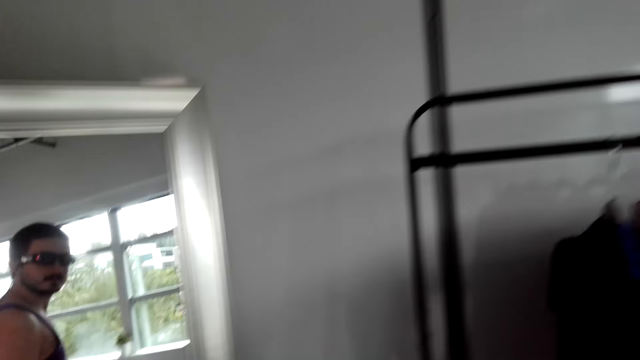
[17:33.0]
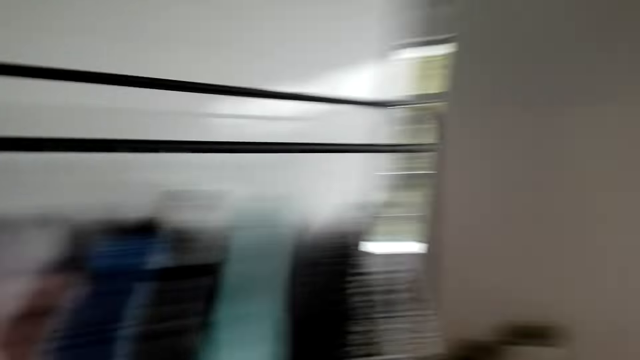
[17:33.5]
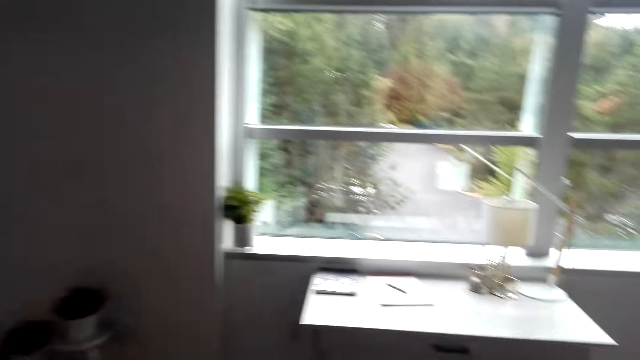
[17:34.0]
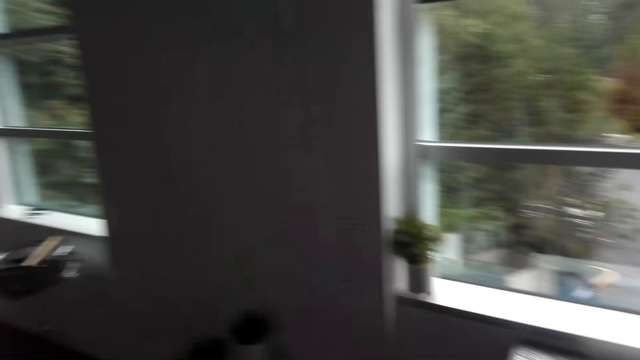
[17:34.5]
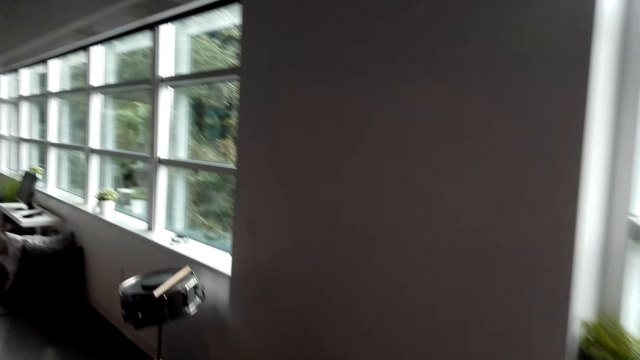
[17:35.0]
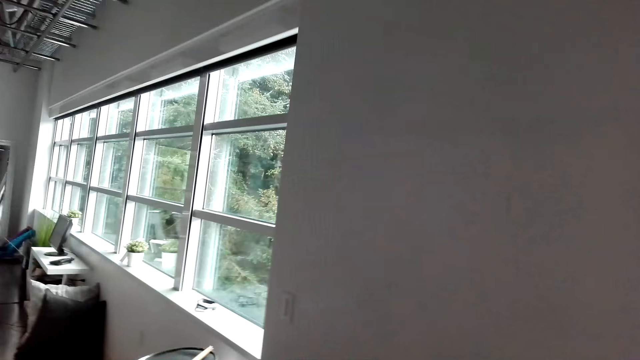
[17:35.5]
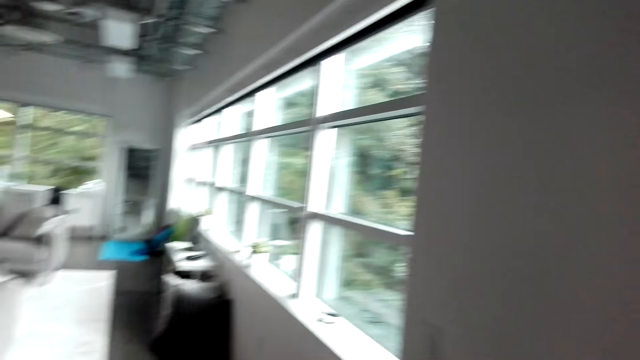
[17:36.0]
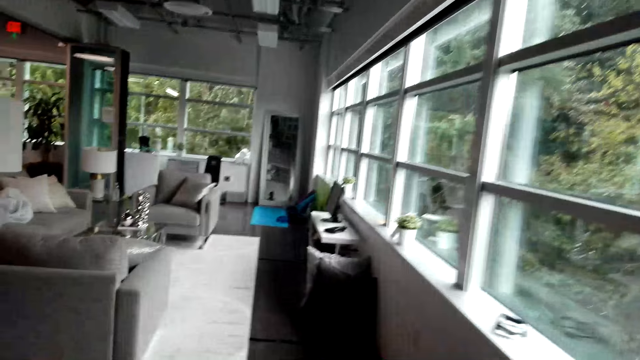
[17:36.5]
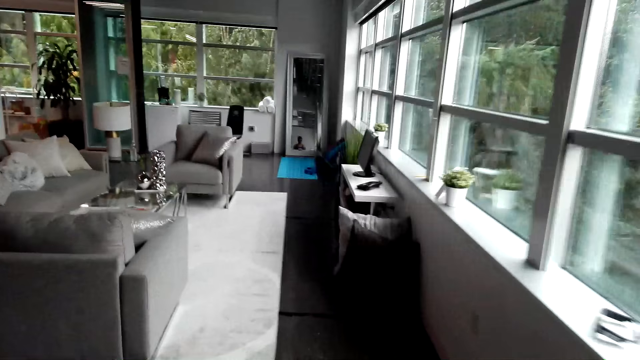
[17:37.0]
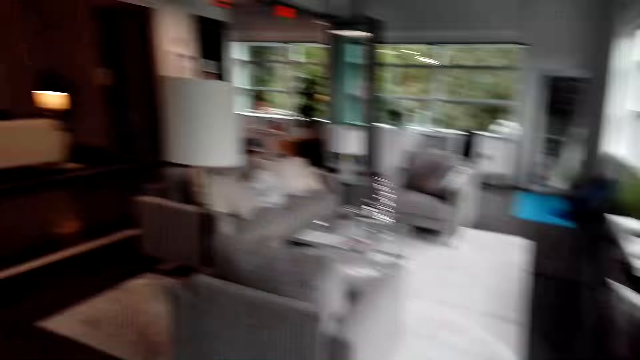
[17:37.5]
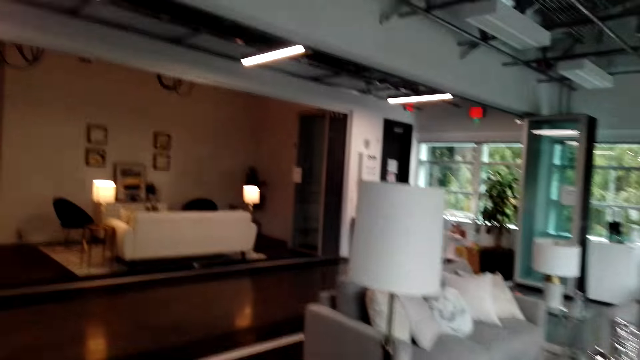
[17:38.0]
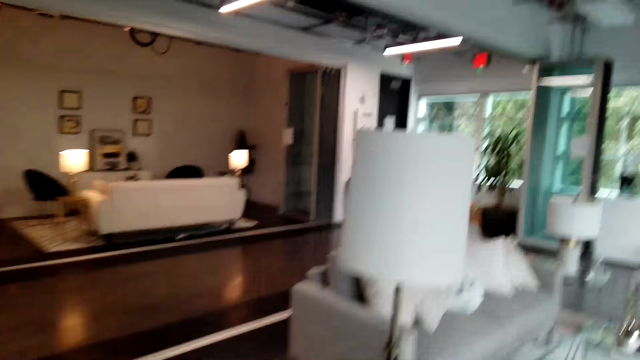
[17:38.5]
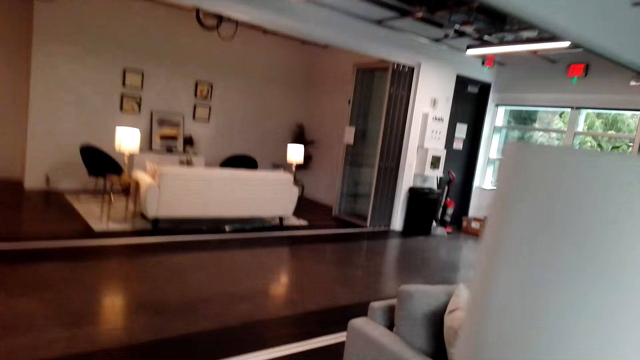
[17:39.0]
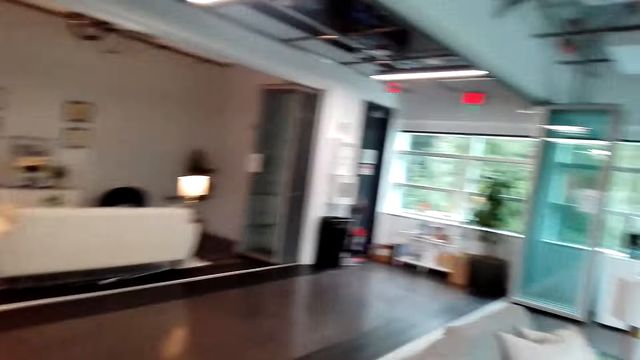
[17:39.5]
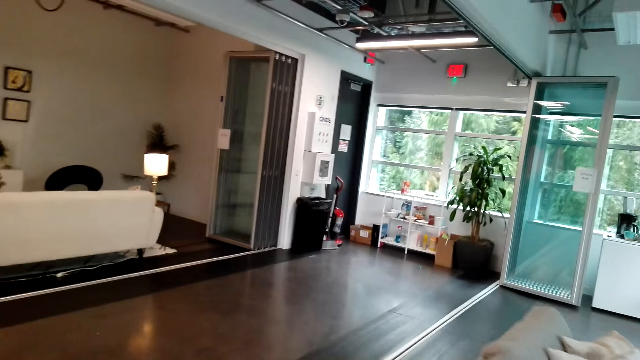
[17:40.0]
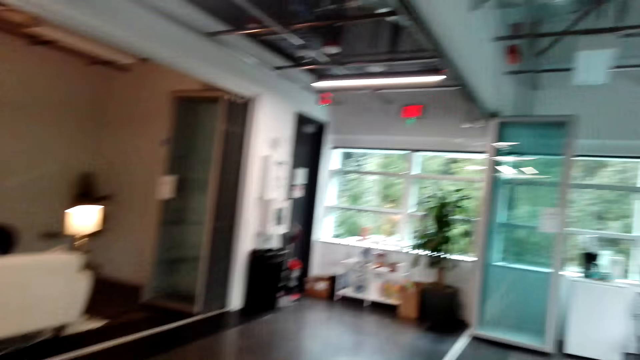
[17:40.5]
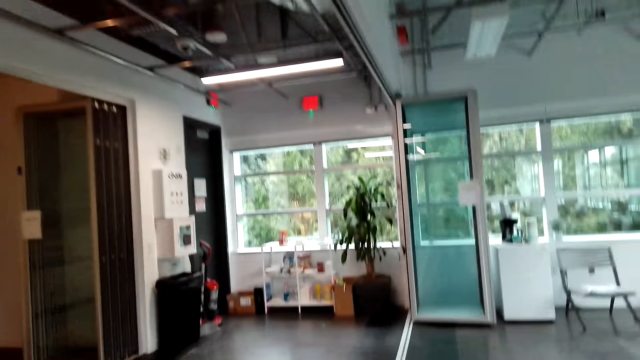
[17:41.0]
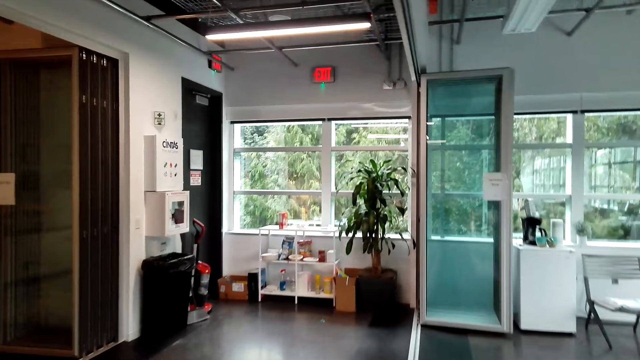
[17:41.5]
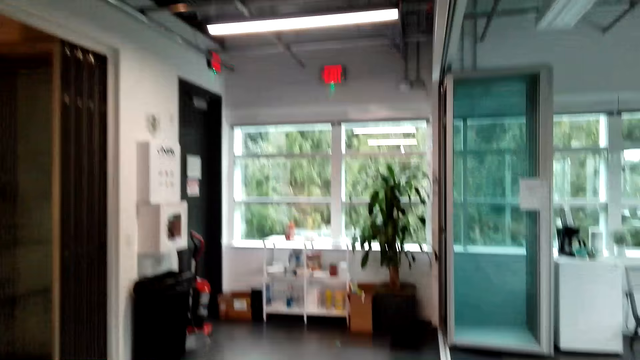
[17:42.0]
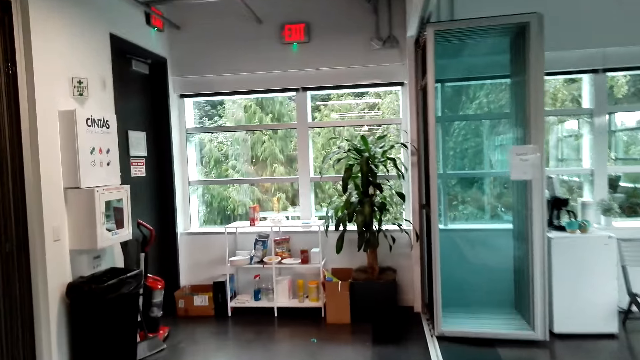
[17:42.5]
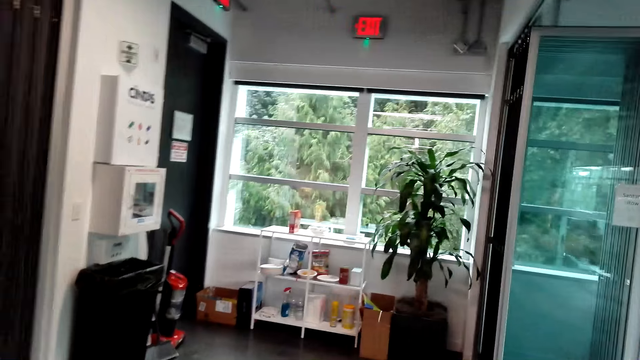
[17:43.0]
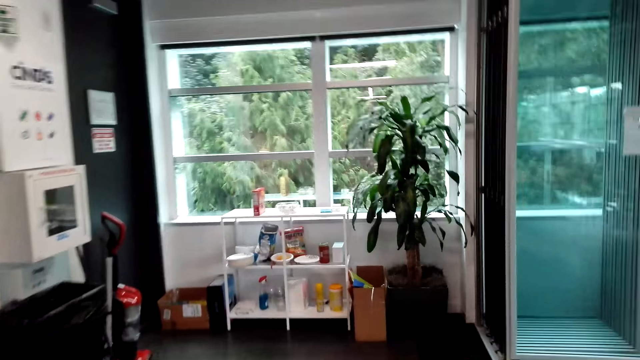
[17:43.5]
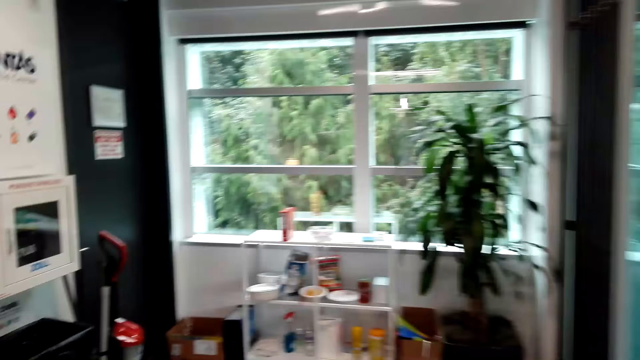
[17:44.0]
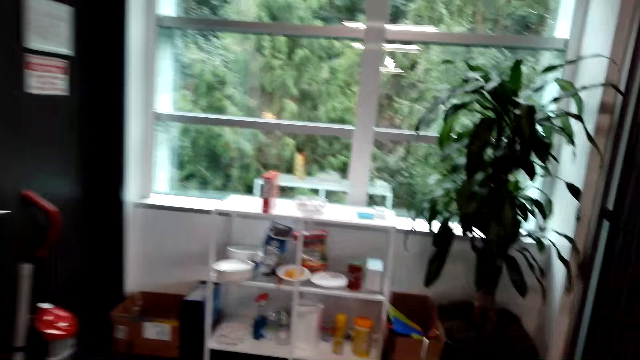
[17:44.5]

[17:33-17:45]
The camera wearer walks.

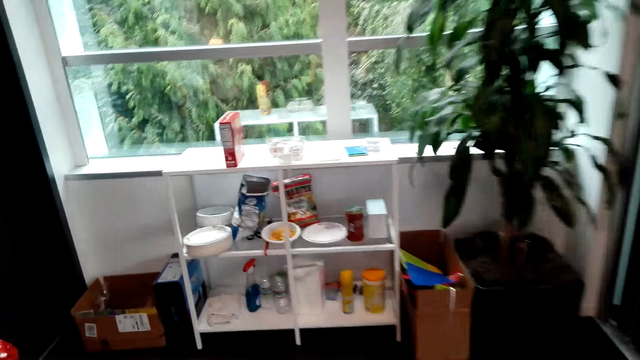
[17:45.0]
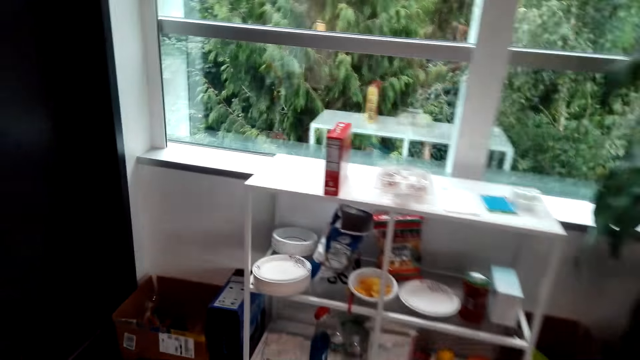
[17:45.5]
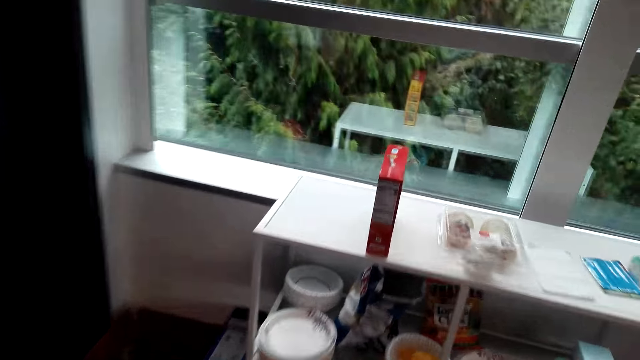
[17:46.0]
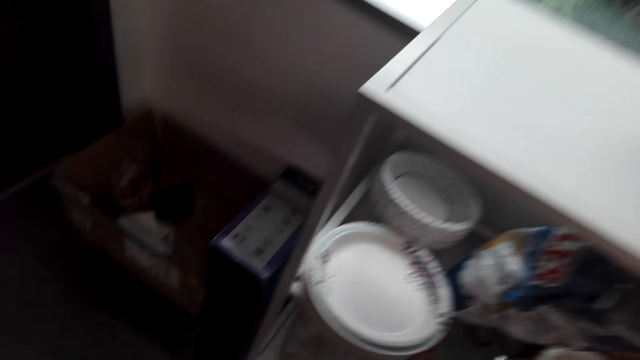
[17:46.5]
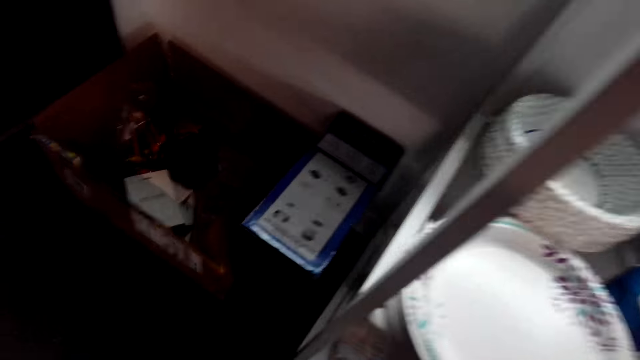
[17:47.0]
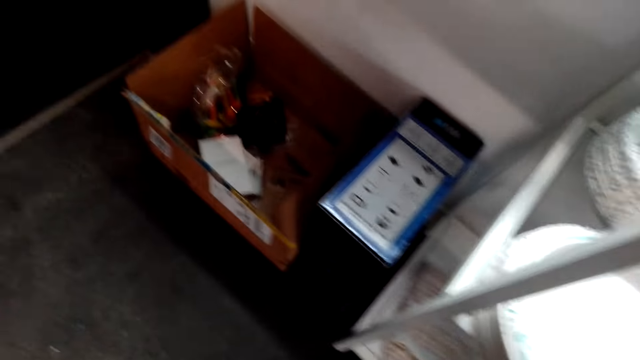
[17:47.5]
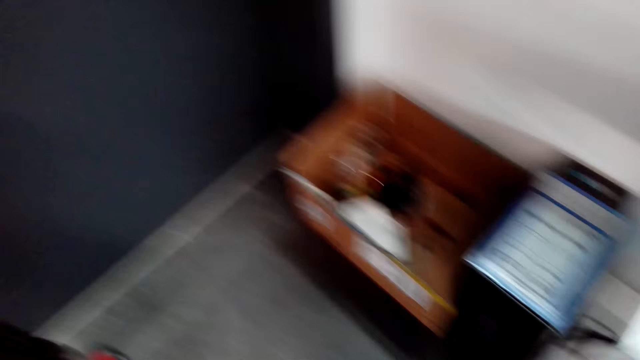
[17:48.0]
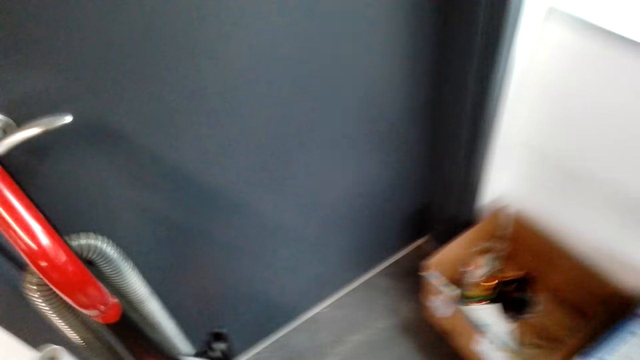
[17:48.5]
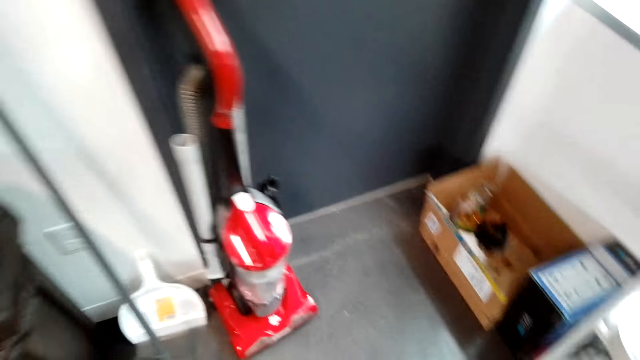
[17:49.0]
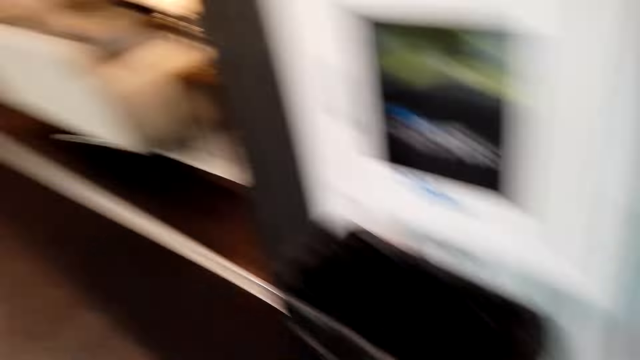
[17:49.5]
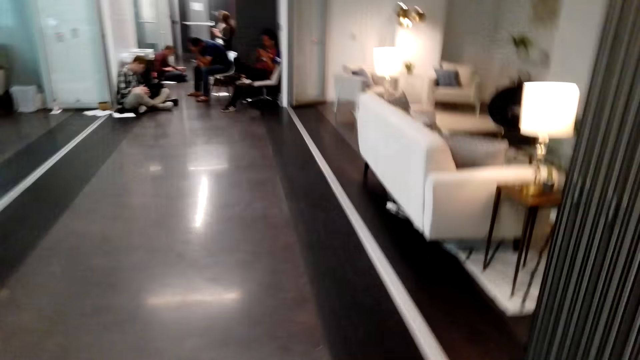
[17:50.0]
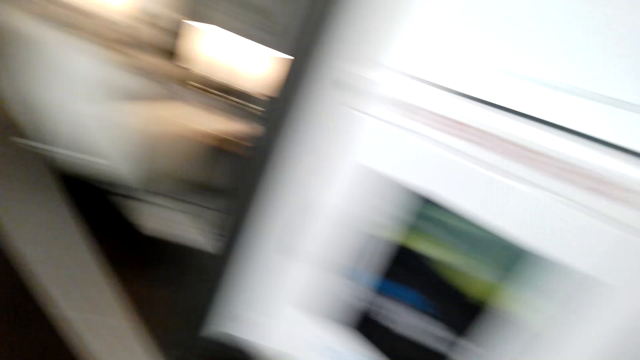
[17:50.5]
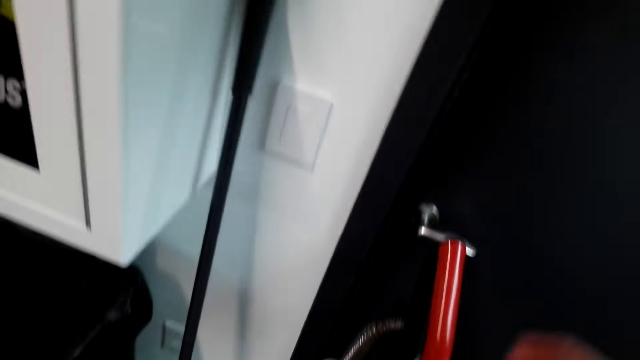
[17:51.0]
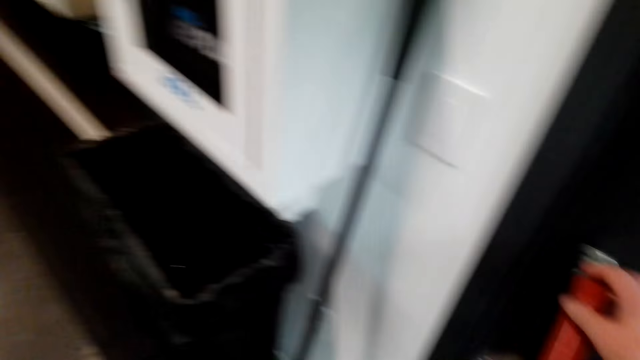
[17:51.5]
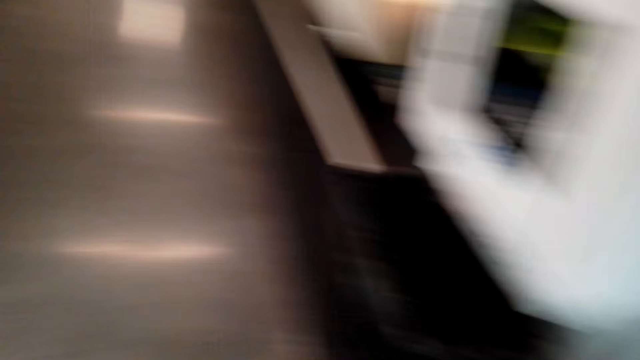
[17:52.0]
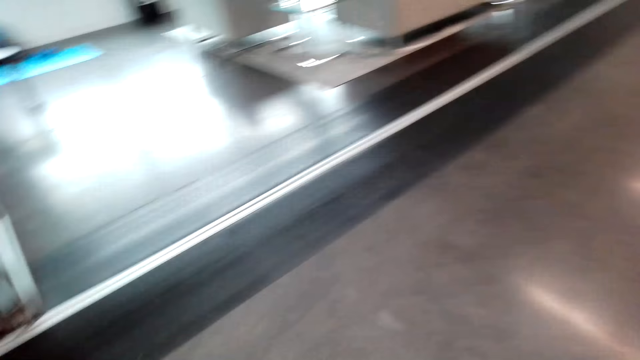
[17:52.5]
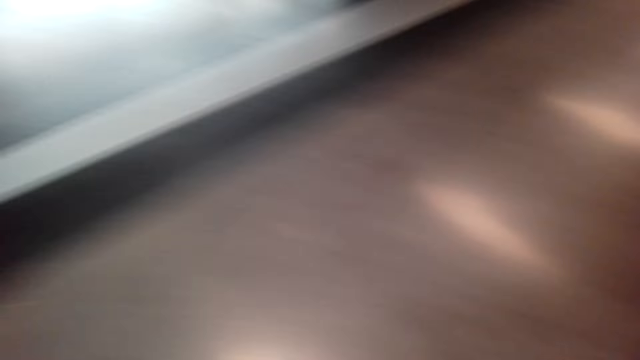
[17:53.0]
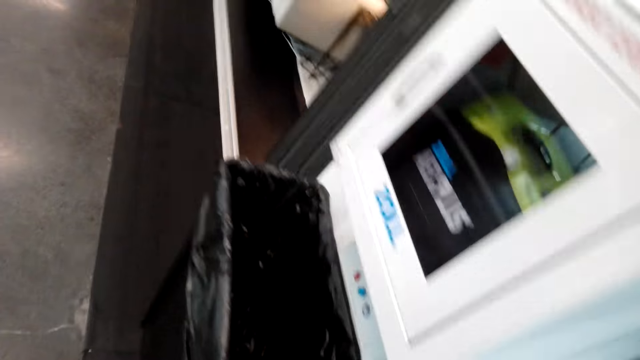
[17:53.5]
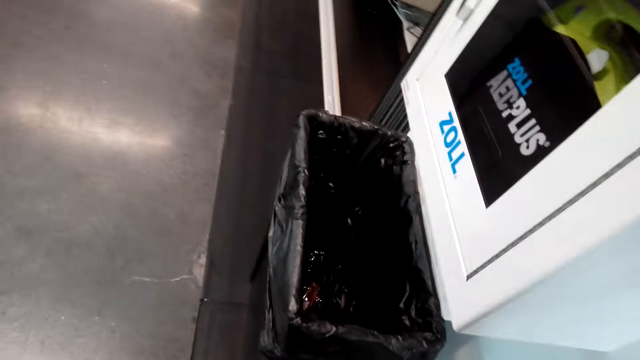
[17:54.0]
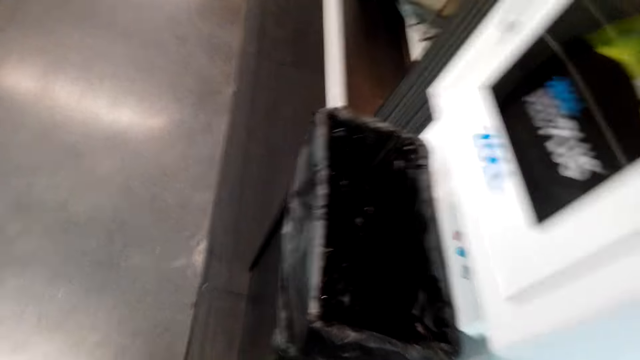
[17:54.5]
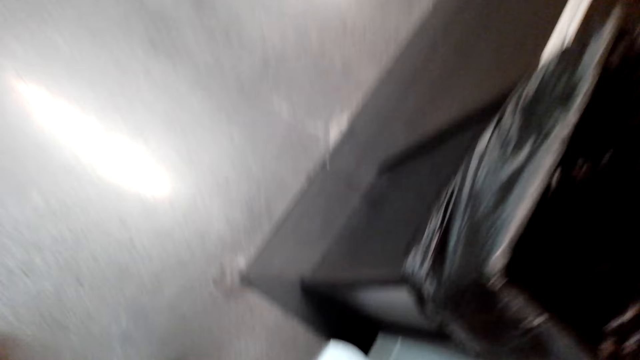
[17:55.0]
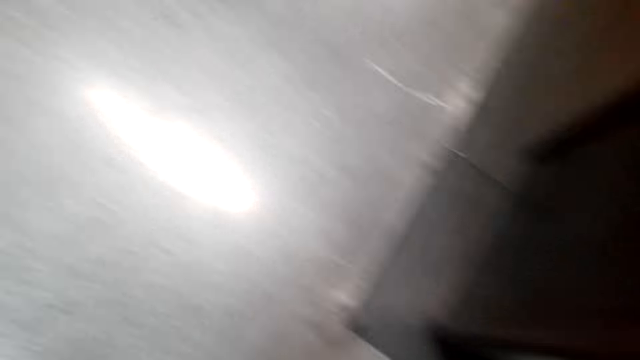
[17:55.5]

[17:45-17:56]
The camera wearer puts the towel and spray in the rack. They take a broom.
